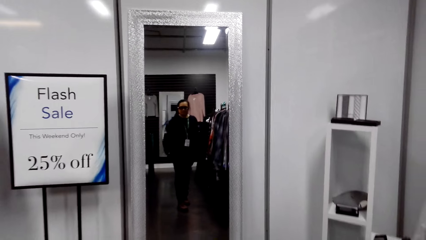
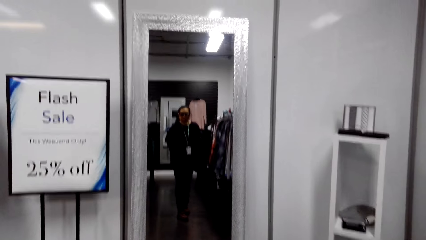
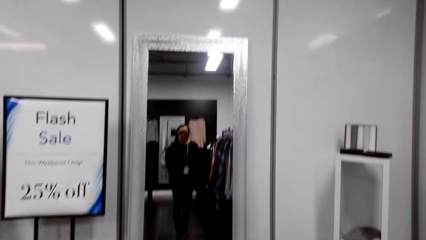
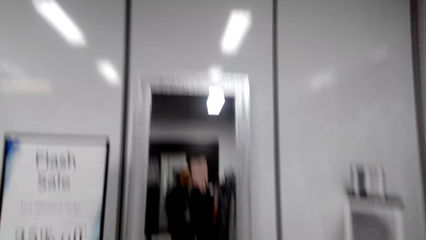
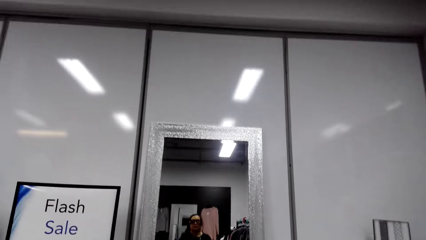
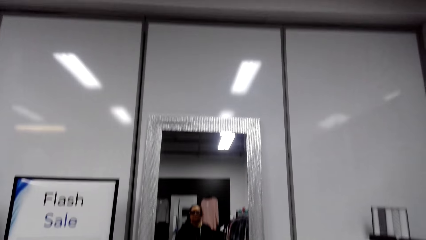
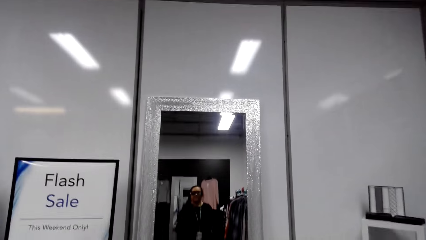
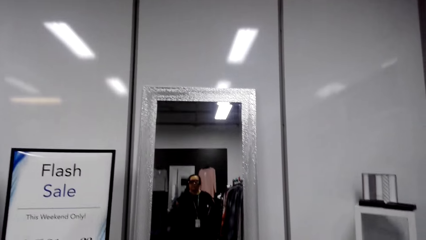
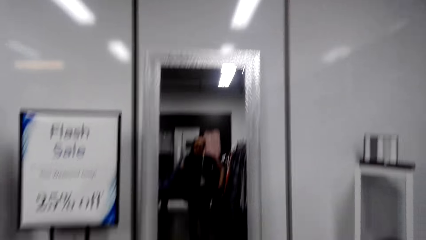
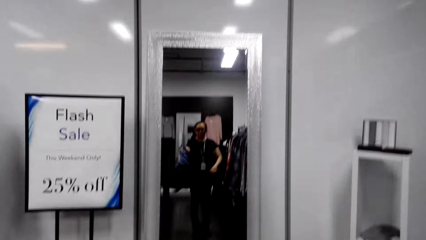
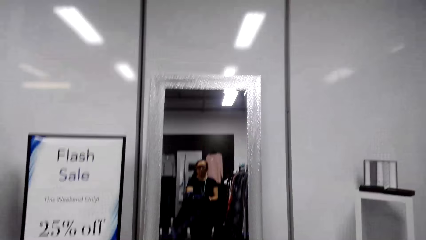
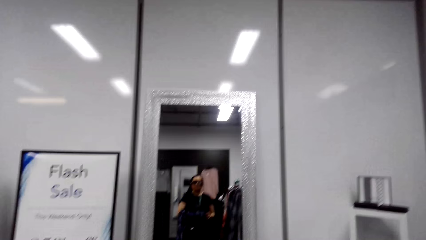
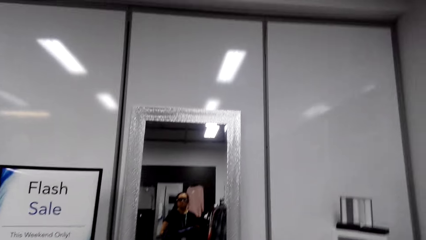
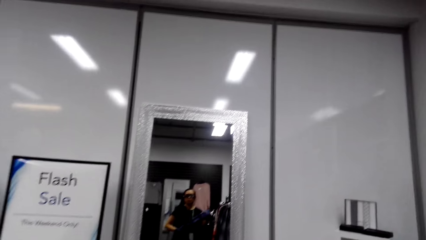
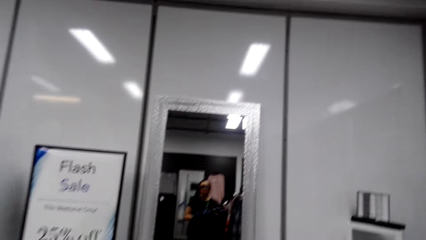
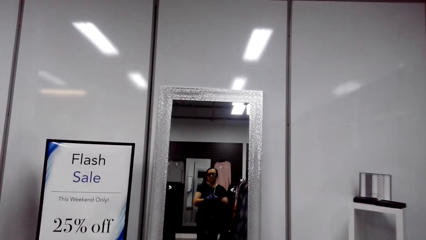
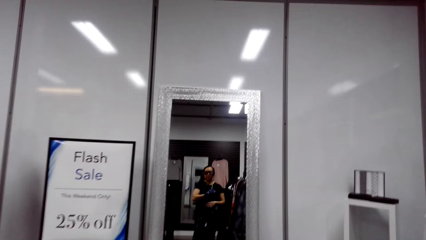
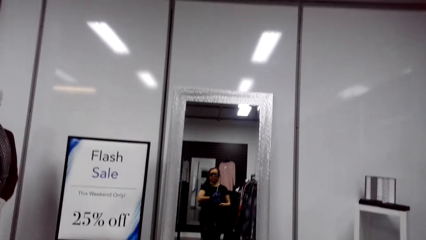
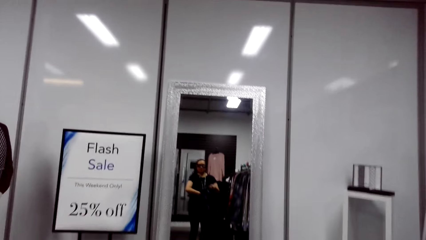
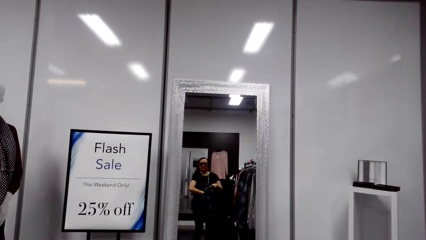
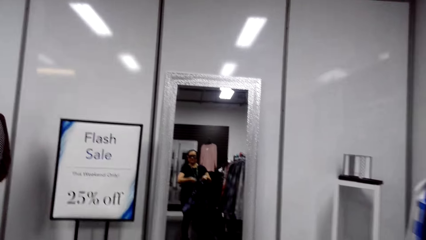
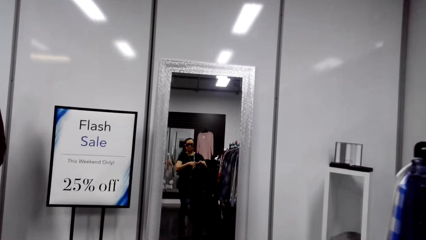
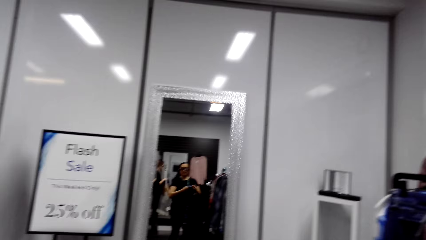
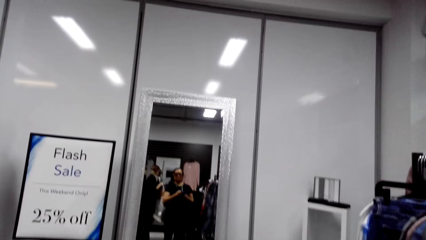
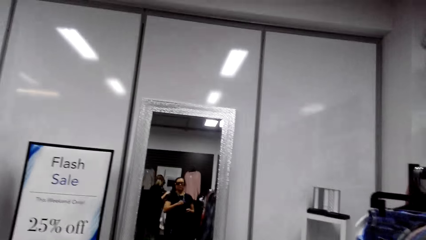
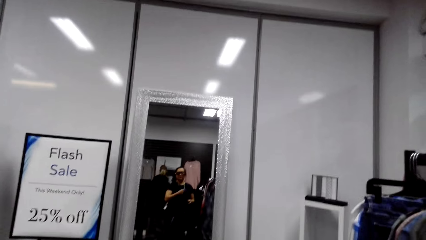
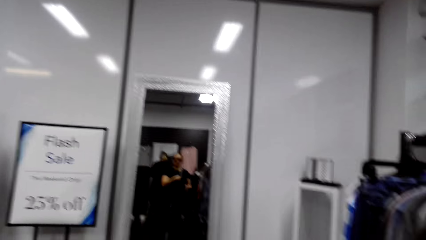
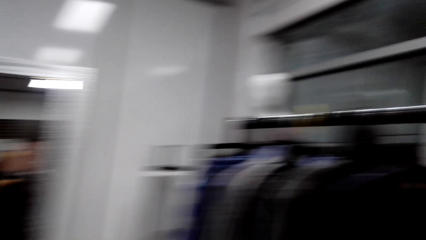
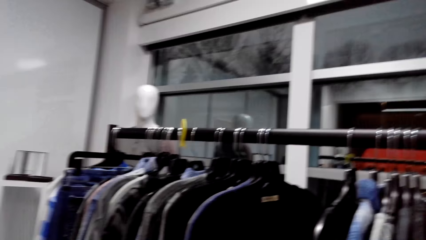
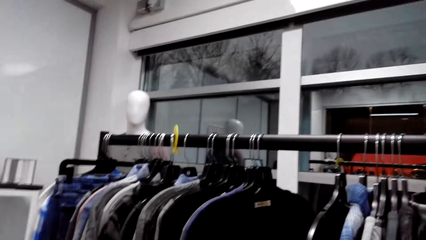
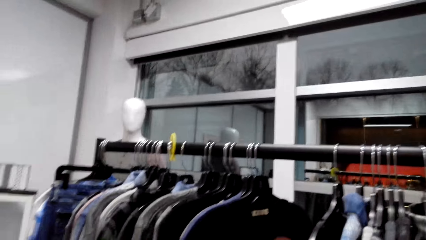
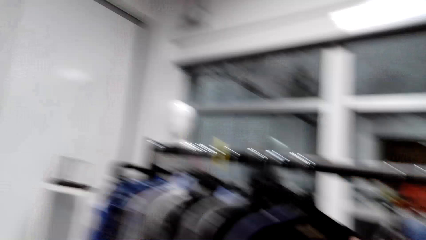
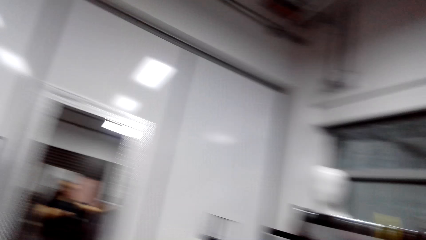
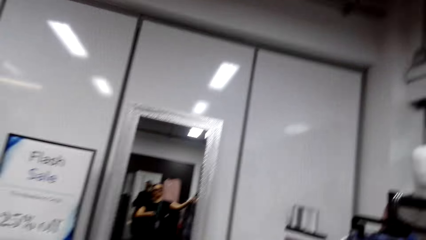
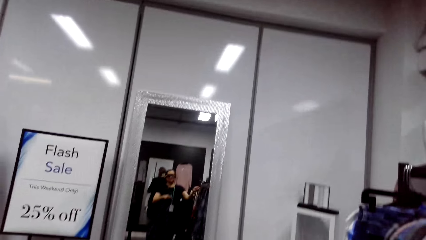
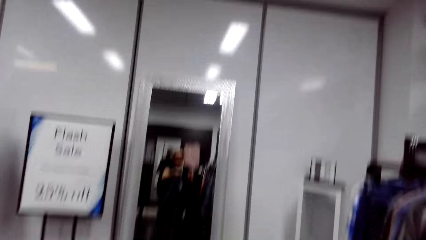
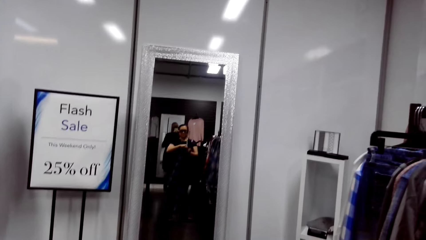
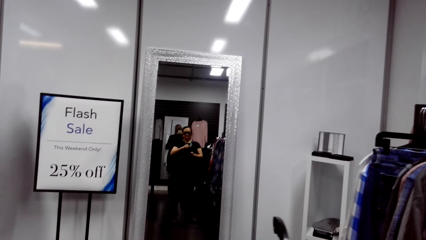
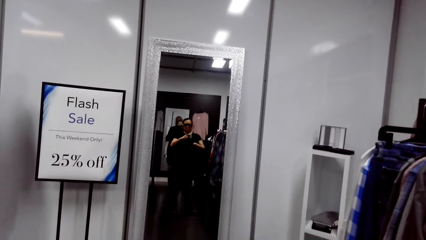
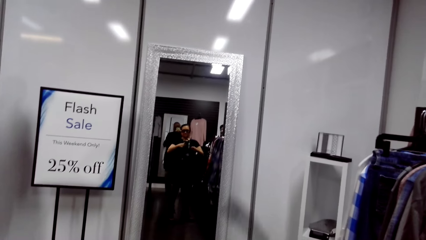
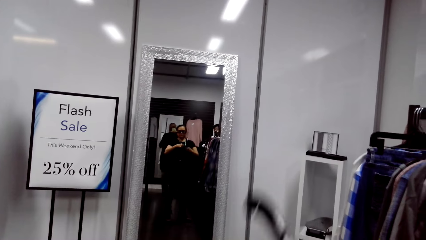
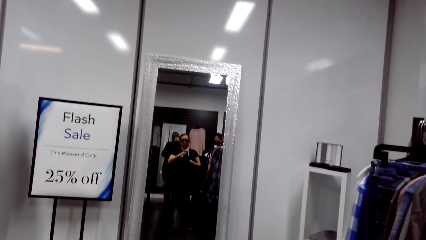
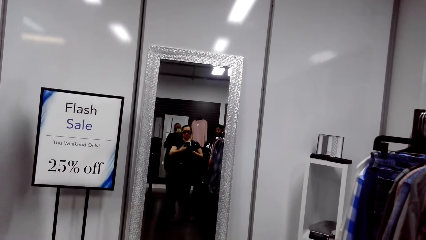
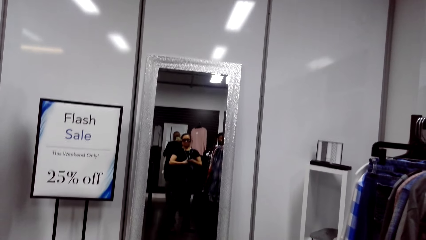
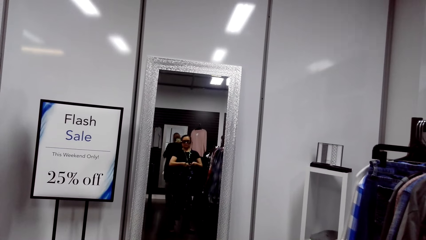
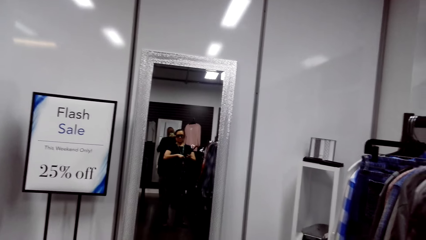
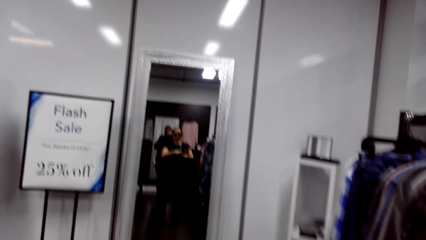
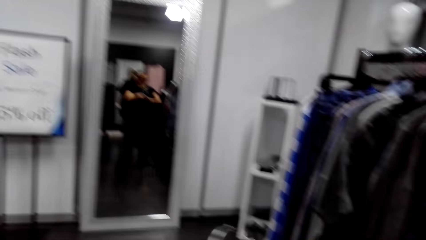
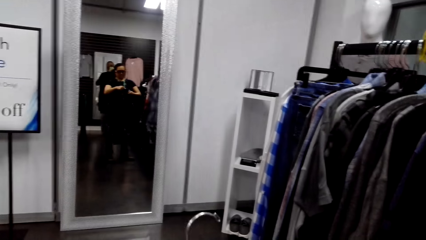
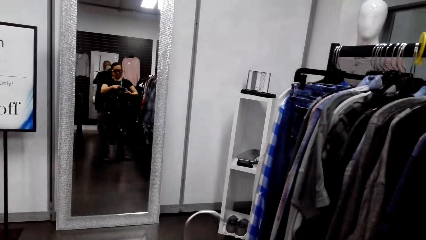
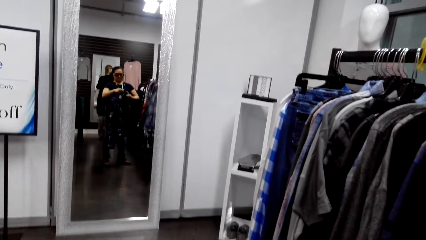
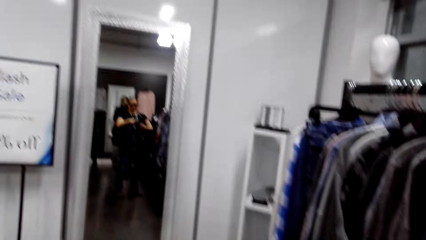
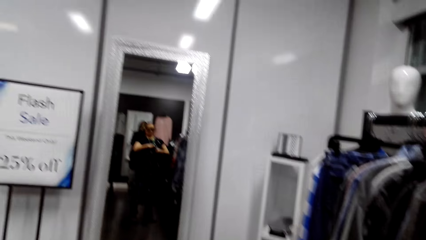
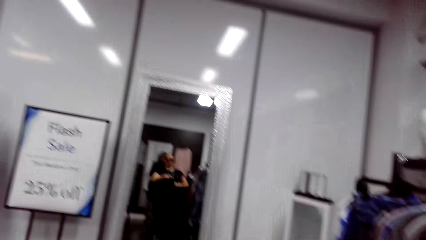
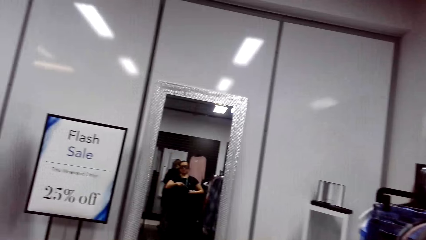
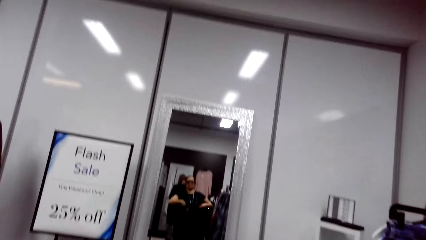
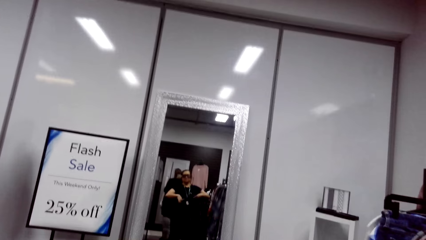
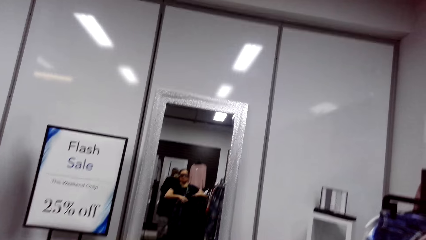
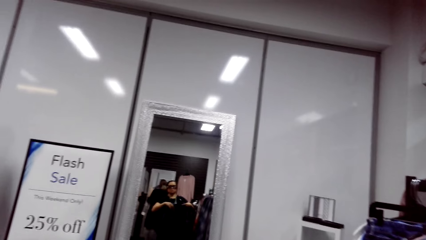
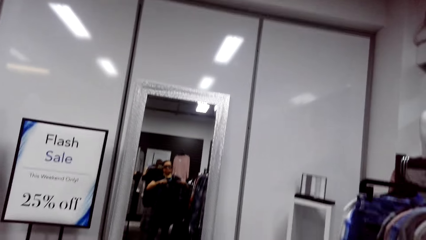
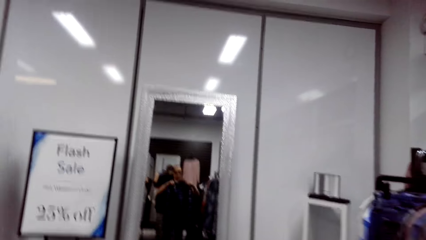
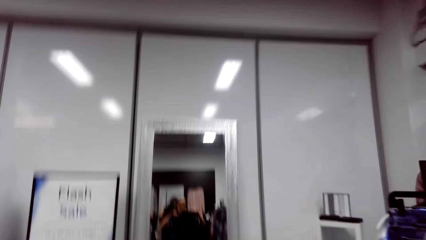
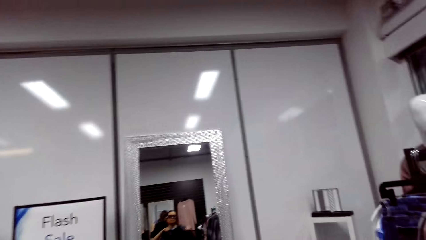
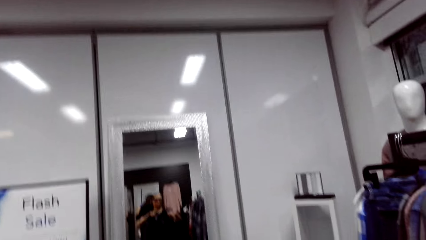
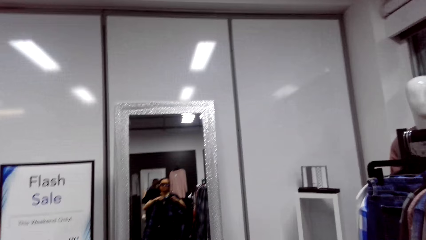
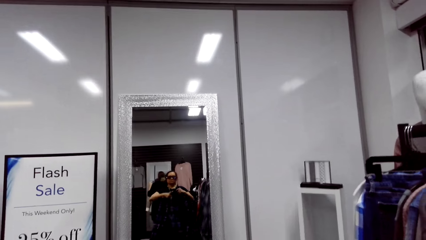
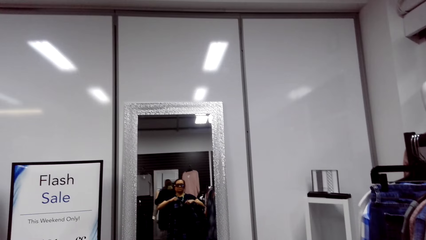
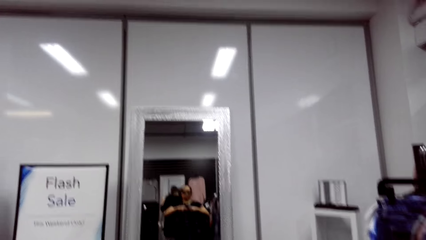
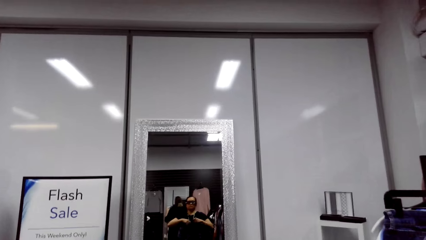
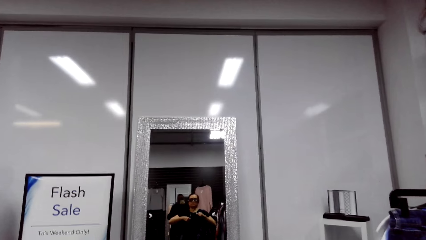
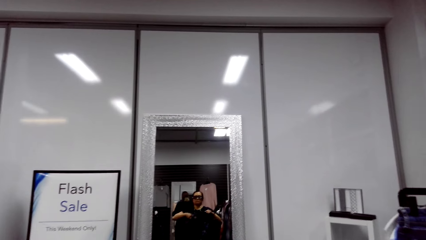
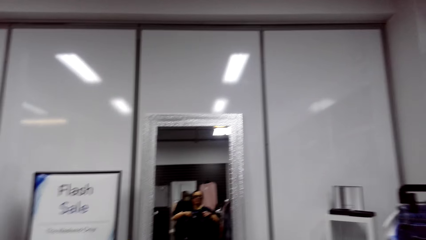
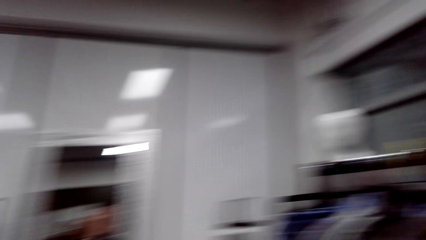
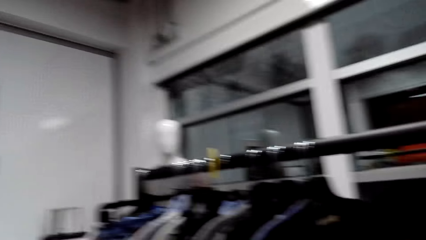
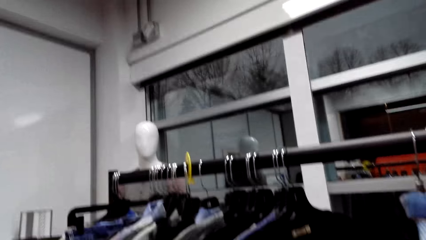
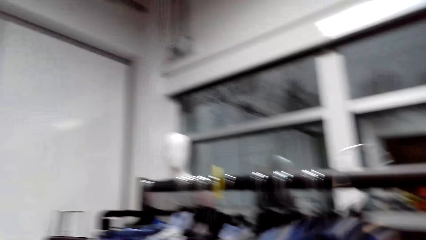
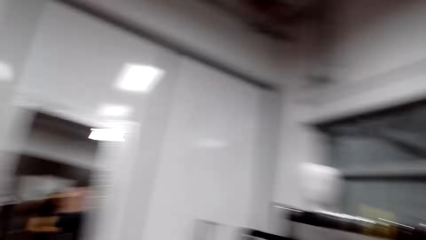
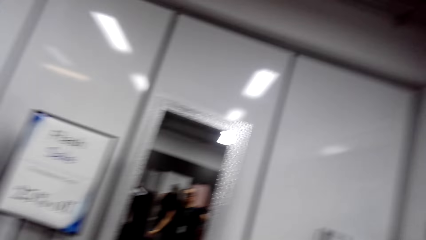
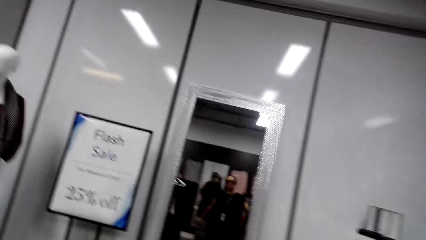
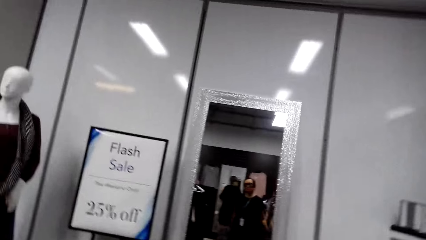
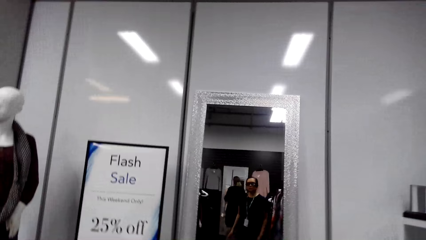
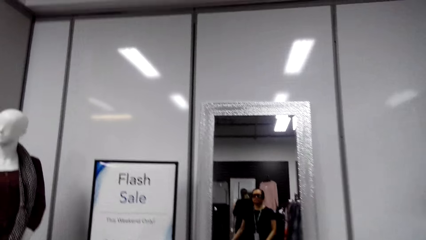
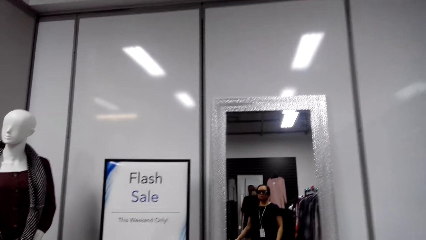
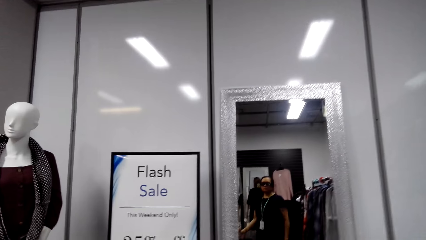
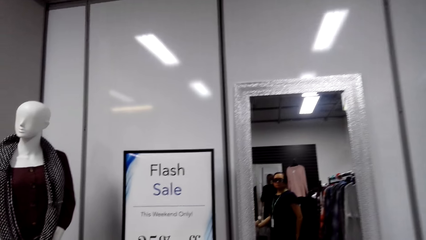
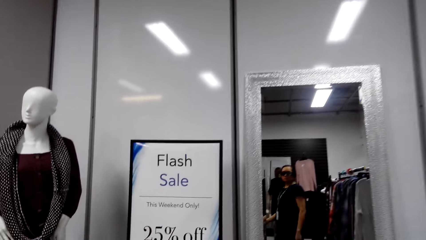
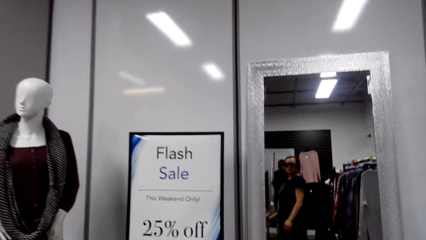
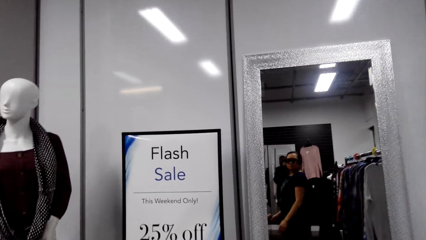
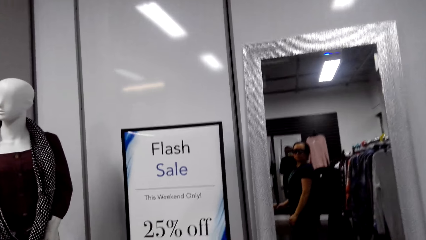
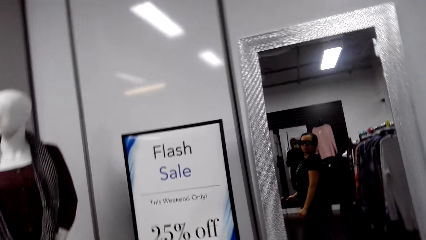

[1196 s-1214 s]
The camera wearer talks. They take off the shirt. They talk. They look around. They take a clothes hanger. A man talks. The camera wearer talks. They put the shirt on the hanger. They talk. They put the cloth hanger on the clothes hanger stand.
